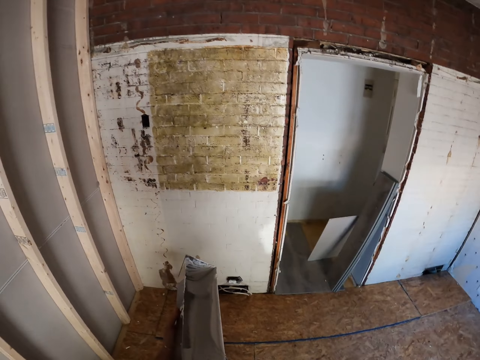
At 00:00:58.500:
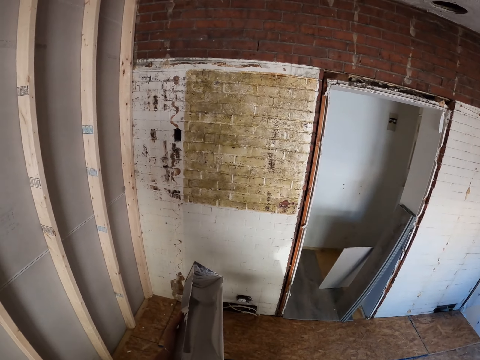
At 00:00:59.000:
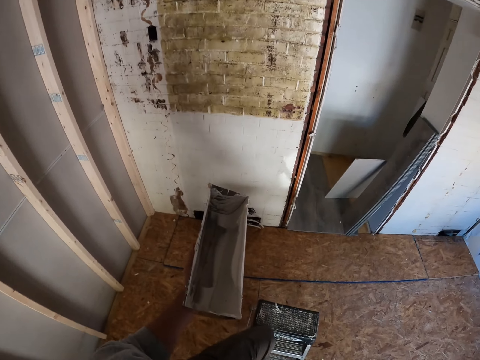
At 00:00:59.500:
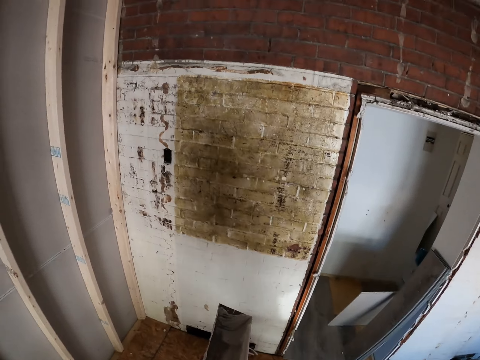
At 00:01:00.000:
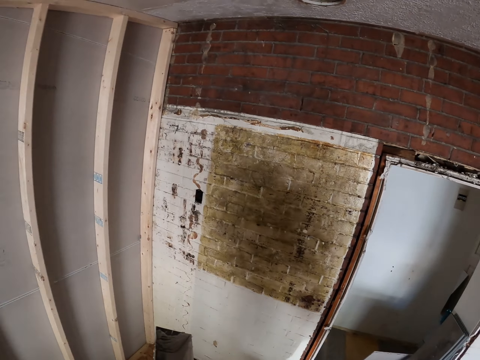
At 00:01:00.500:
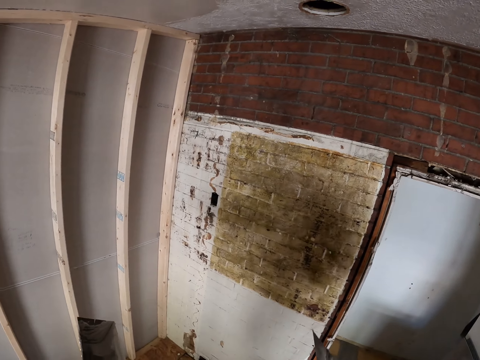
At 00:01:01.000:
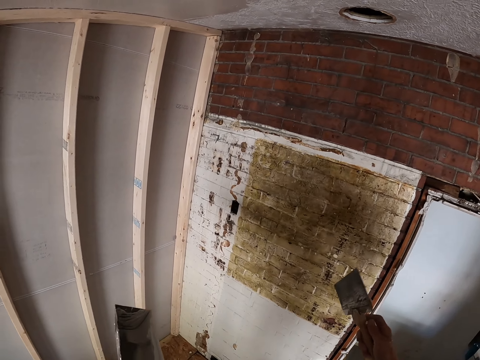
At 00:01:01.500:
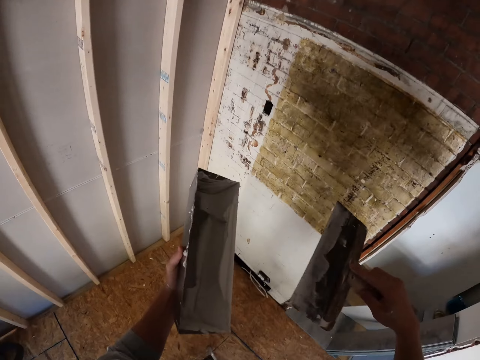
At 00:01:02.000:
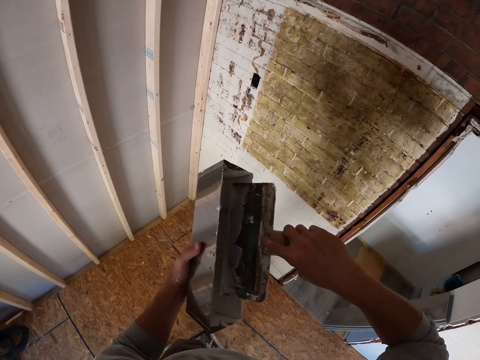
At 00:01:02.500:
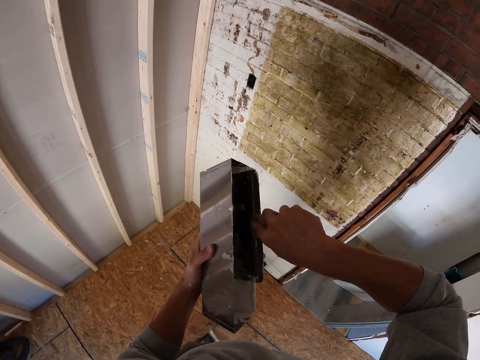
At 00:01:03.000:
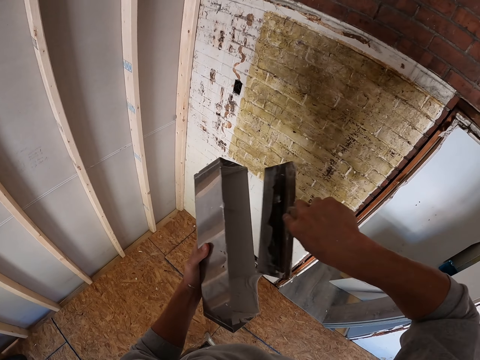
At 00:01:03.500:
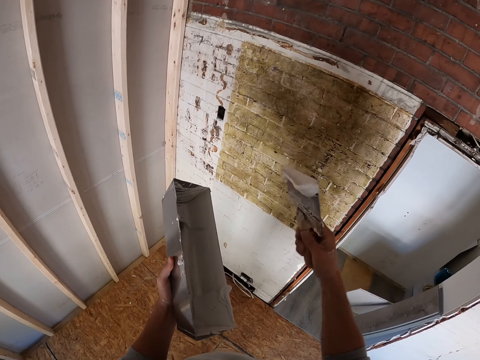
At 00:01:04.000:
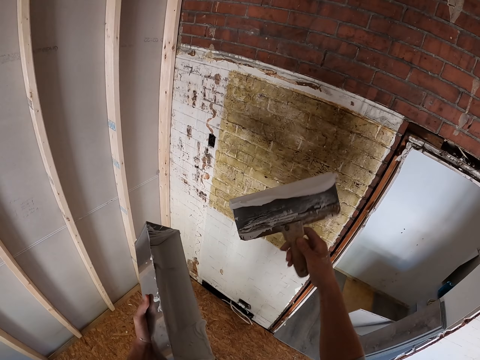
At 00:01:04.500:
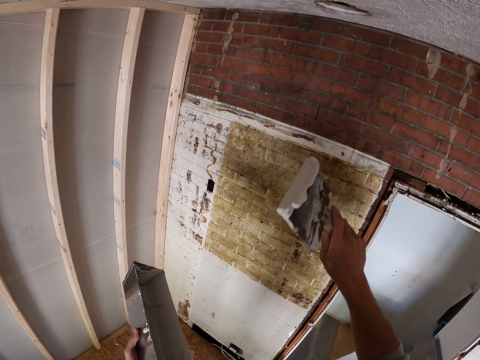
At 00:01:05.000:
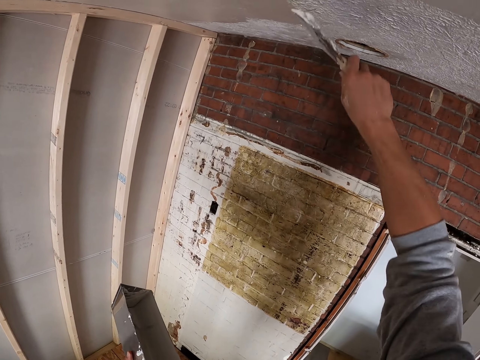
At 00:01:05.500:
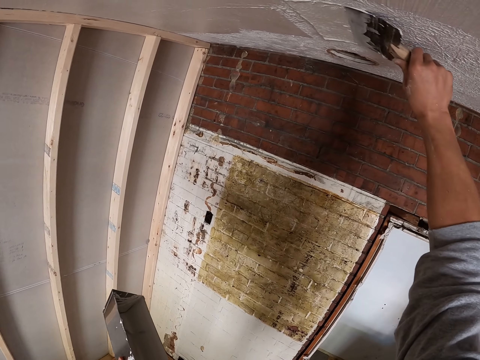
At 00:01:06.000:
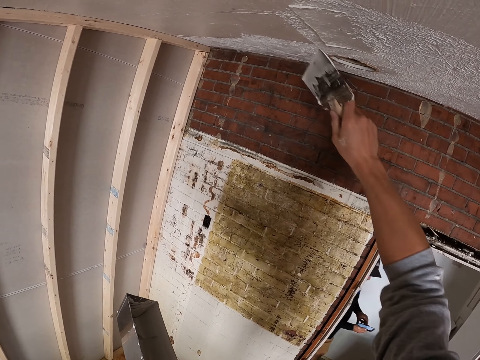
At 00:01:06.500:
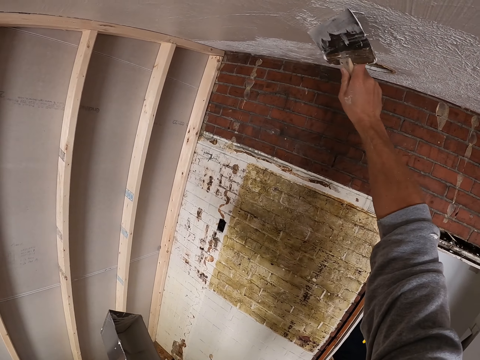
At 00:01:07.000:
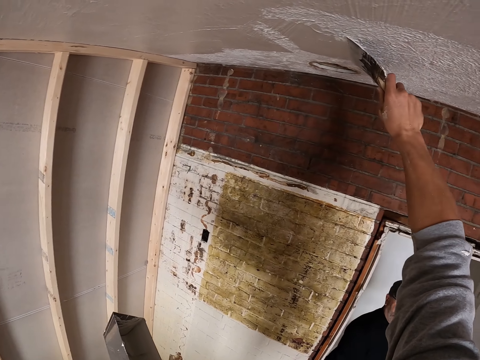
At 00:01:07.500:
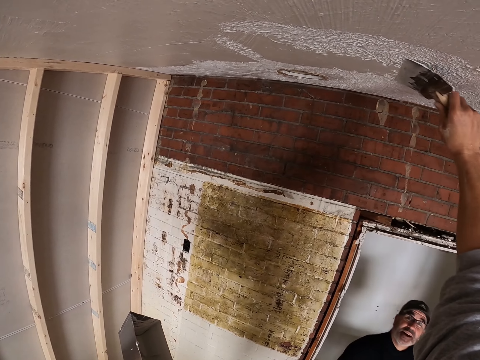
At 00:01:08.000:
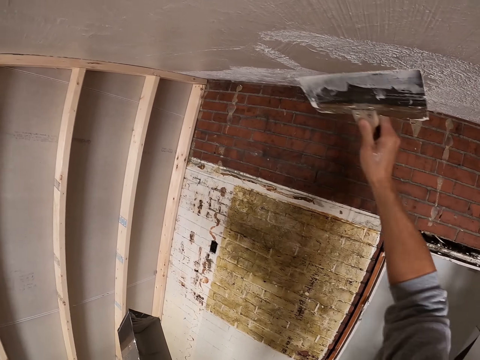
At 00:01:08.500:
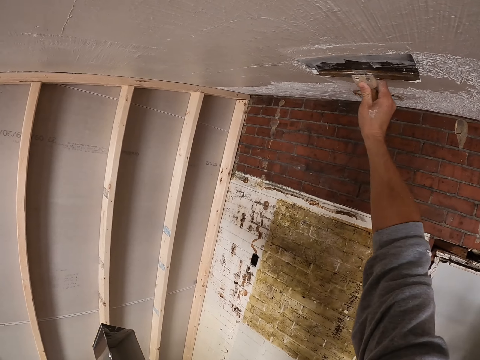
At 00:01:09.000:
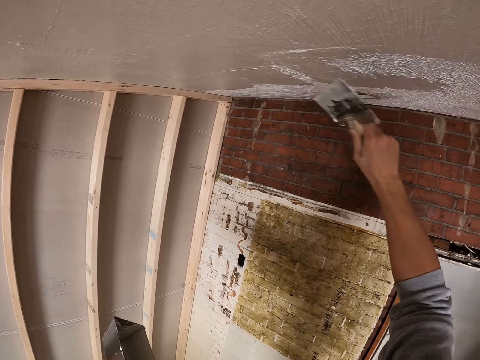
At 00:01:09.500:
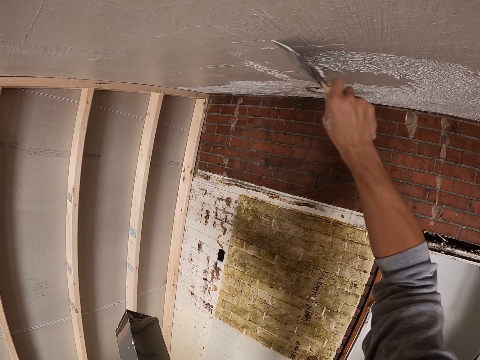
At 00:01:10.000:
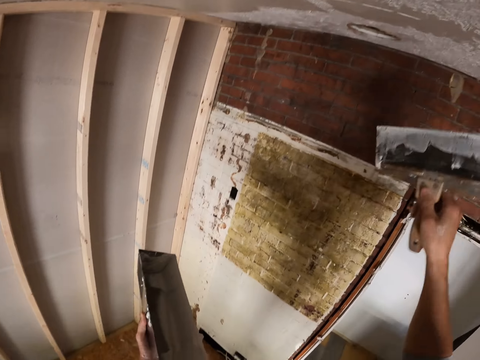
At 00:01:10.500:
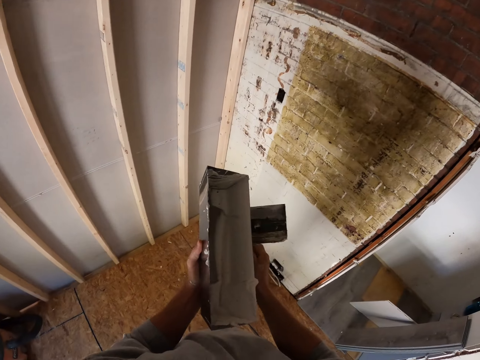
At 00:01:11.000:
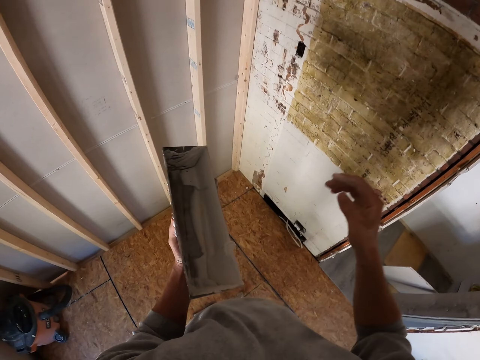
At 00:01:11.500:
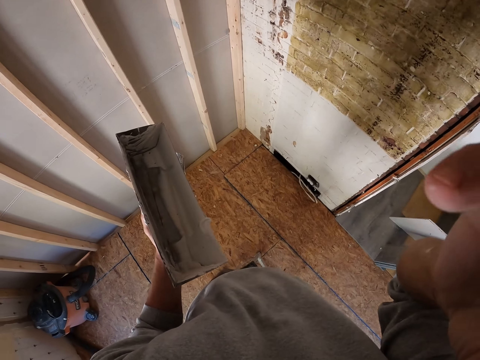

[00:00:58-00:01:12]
The camera wearer moves down from the stand. They look around. They move the trowel. They take the ruff tuff in the container. They dip a brush in paint. They turn the trowel. They plaster the ruff tuff on the roof. They paint on a ceiling. They hold the trowel. They put the brush in the left hand and lift up the right hand.
